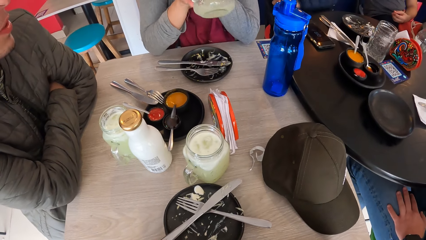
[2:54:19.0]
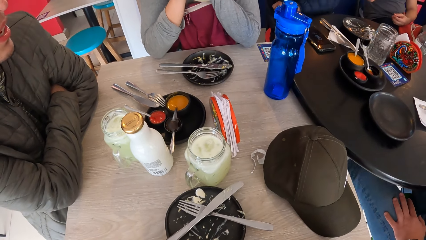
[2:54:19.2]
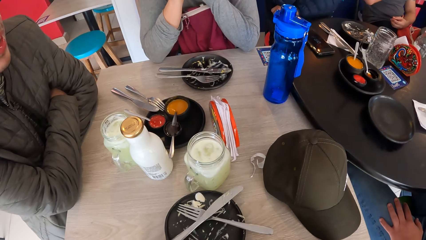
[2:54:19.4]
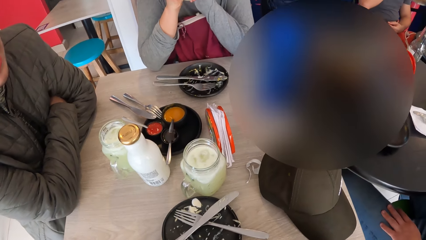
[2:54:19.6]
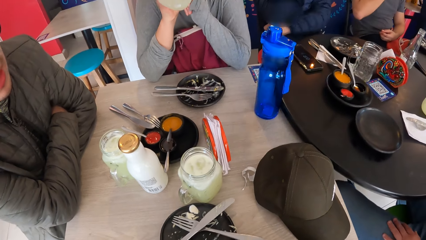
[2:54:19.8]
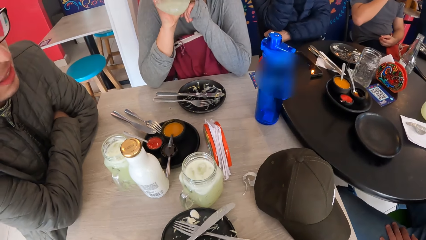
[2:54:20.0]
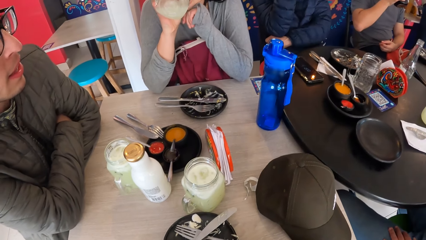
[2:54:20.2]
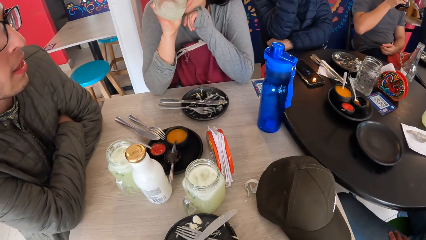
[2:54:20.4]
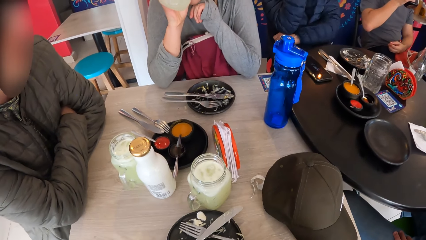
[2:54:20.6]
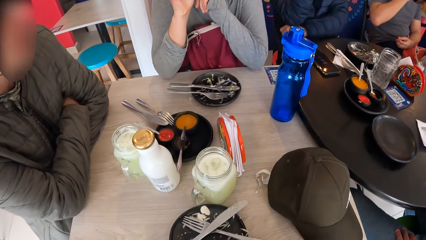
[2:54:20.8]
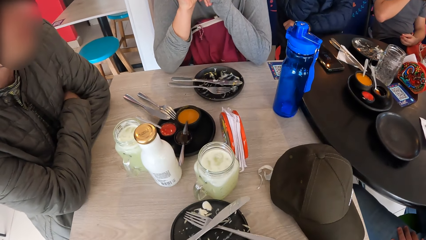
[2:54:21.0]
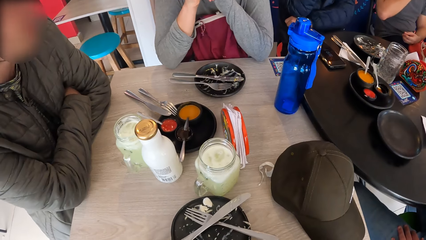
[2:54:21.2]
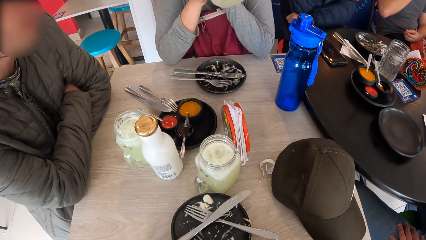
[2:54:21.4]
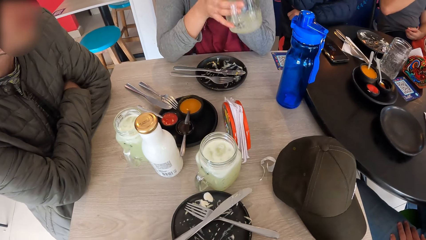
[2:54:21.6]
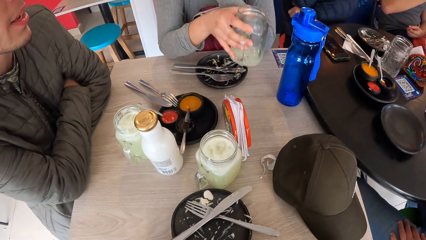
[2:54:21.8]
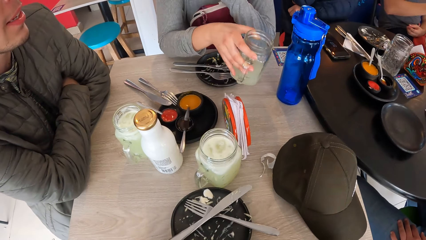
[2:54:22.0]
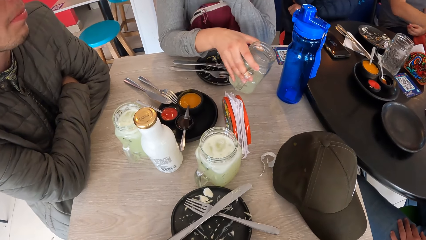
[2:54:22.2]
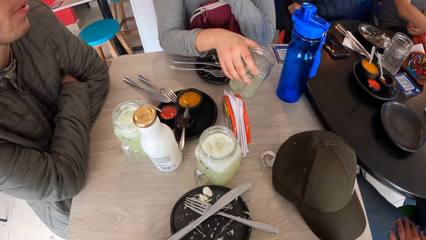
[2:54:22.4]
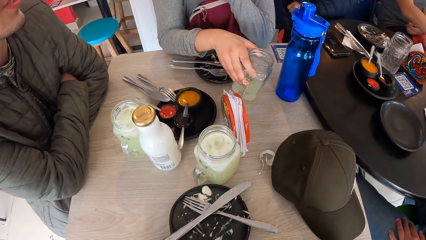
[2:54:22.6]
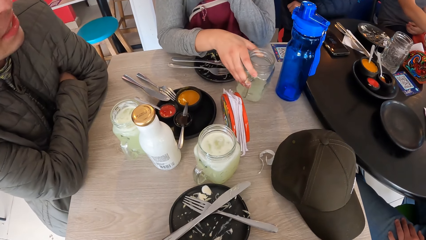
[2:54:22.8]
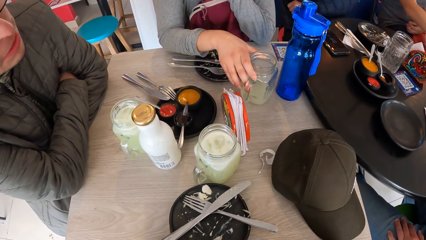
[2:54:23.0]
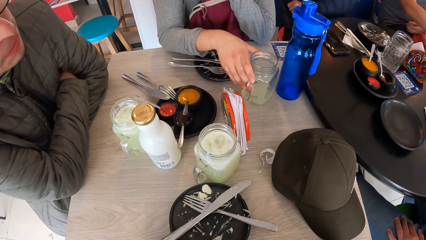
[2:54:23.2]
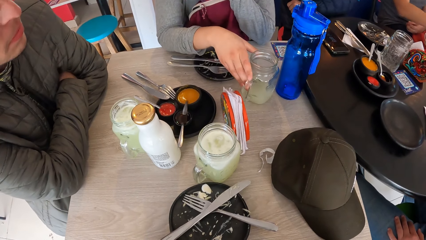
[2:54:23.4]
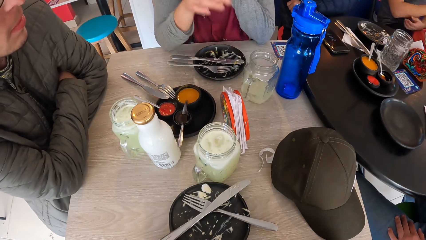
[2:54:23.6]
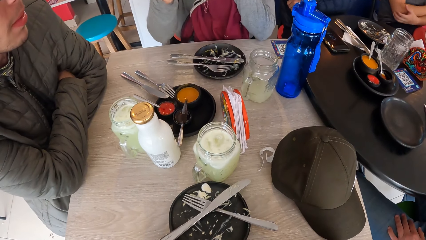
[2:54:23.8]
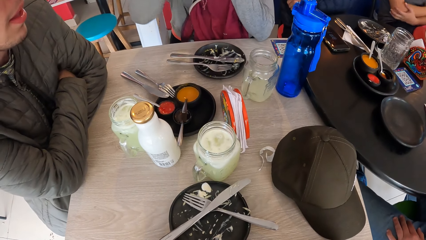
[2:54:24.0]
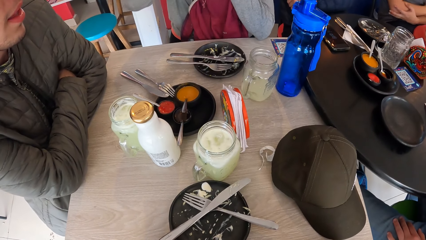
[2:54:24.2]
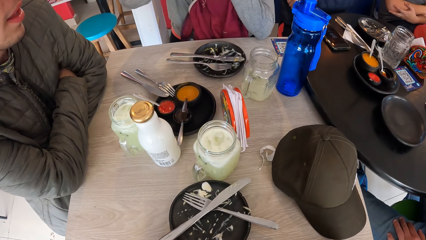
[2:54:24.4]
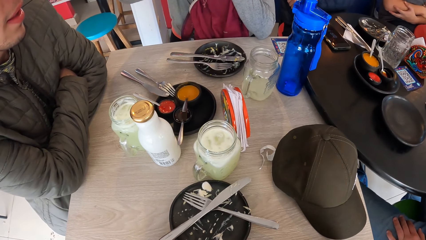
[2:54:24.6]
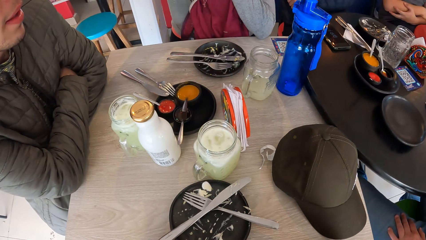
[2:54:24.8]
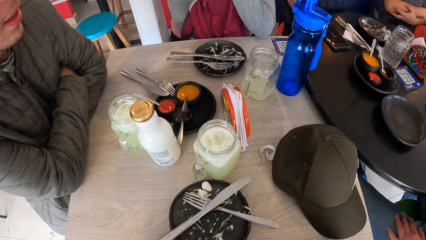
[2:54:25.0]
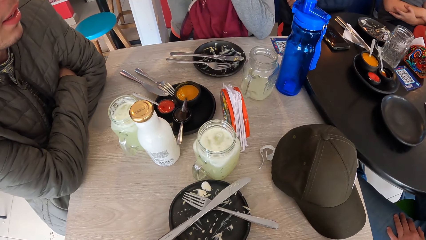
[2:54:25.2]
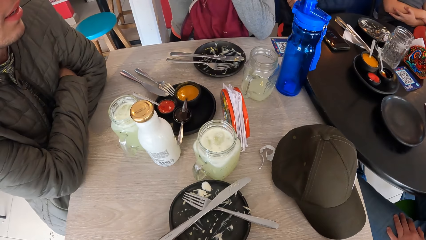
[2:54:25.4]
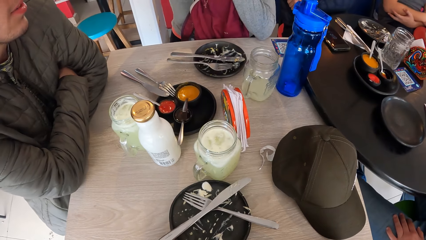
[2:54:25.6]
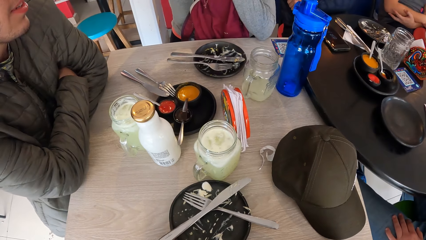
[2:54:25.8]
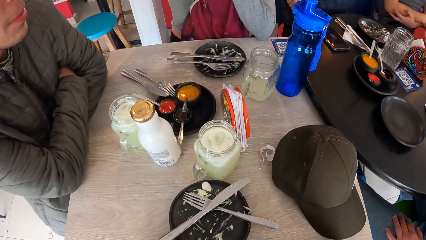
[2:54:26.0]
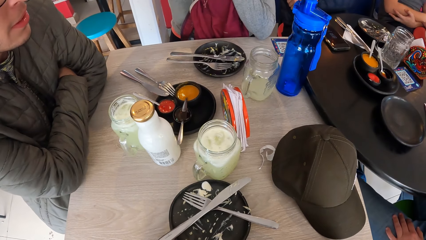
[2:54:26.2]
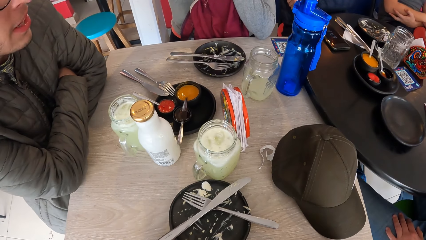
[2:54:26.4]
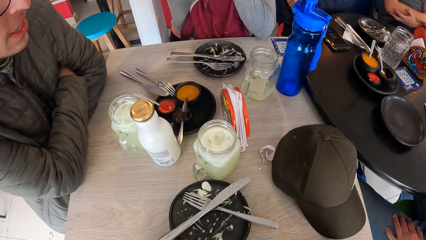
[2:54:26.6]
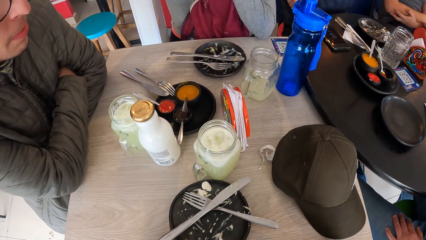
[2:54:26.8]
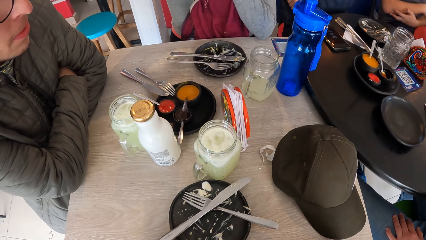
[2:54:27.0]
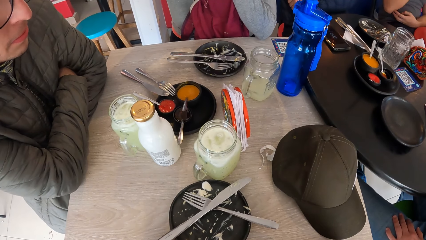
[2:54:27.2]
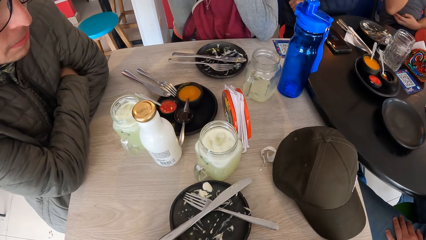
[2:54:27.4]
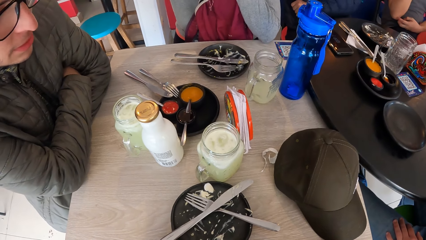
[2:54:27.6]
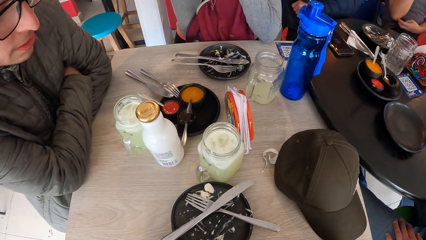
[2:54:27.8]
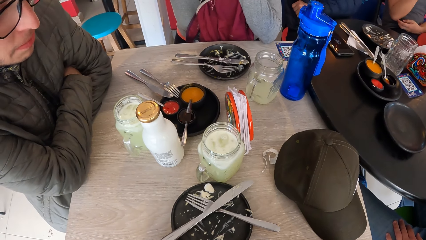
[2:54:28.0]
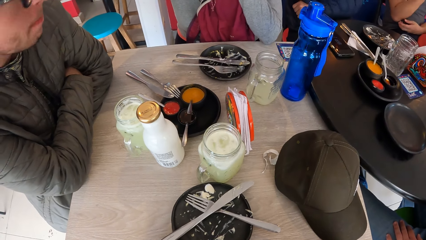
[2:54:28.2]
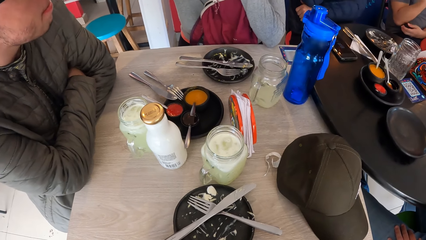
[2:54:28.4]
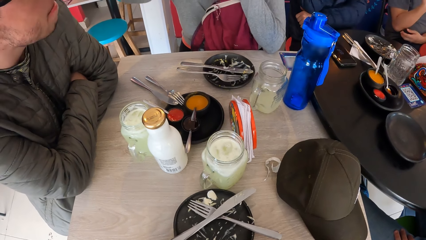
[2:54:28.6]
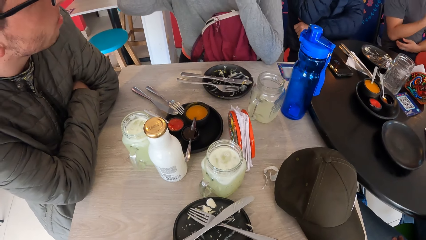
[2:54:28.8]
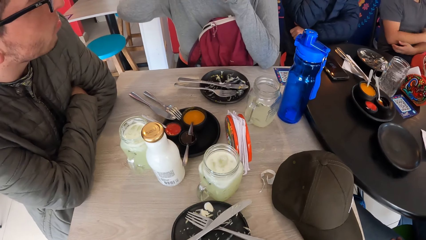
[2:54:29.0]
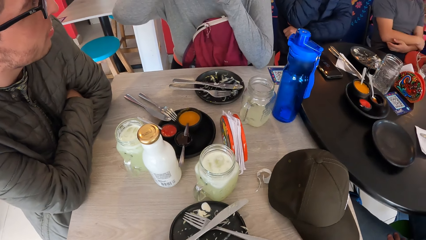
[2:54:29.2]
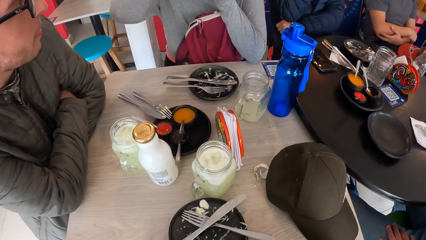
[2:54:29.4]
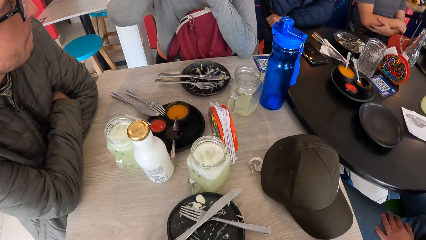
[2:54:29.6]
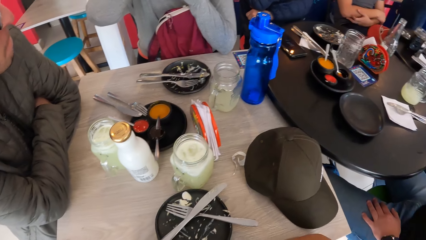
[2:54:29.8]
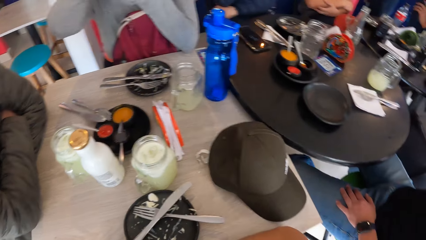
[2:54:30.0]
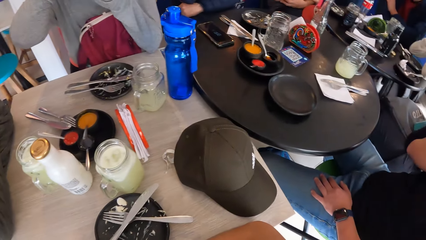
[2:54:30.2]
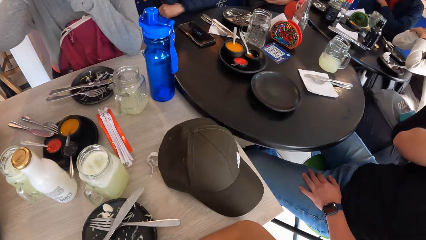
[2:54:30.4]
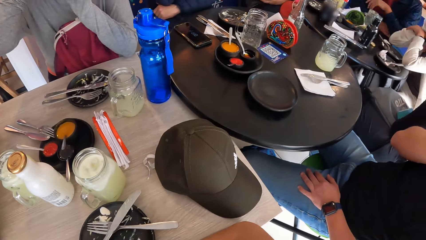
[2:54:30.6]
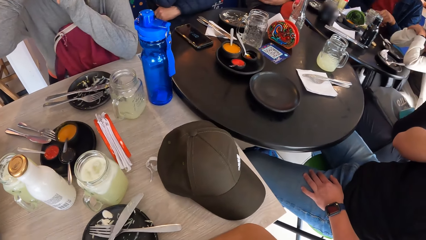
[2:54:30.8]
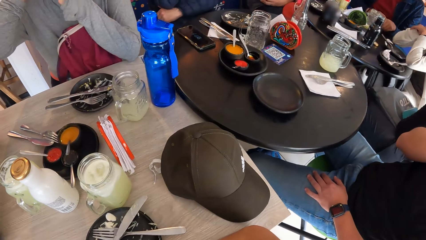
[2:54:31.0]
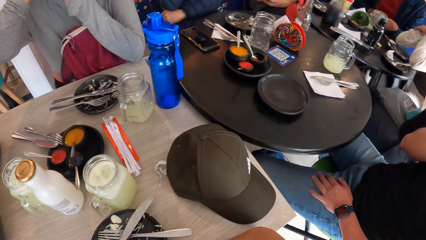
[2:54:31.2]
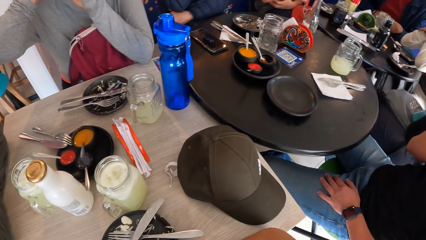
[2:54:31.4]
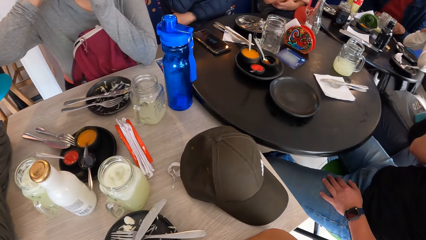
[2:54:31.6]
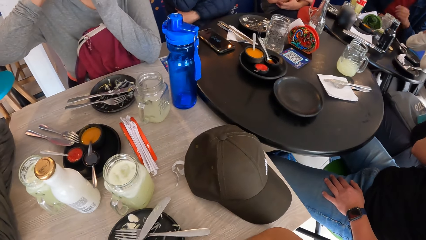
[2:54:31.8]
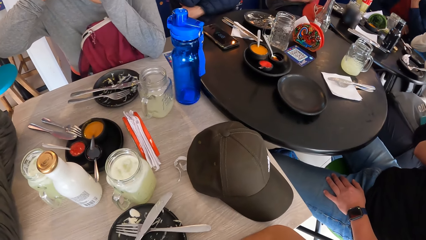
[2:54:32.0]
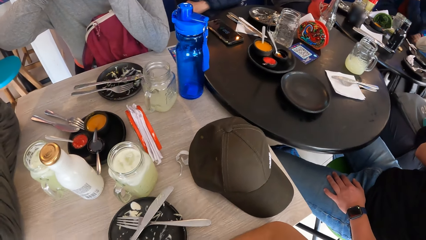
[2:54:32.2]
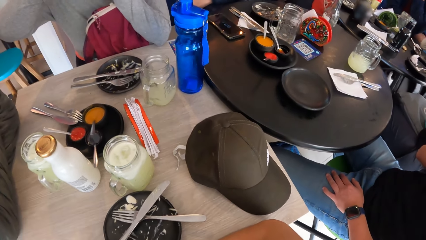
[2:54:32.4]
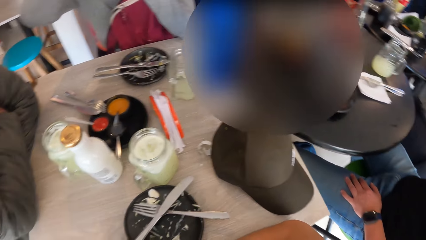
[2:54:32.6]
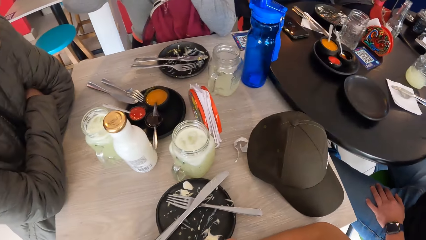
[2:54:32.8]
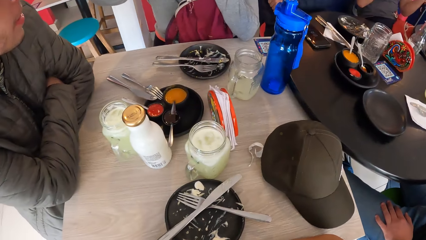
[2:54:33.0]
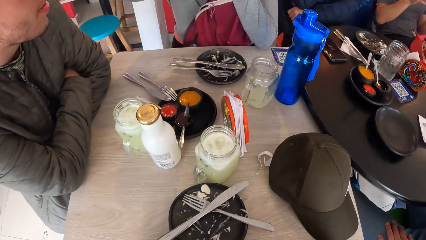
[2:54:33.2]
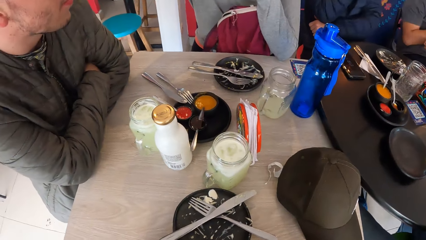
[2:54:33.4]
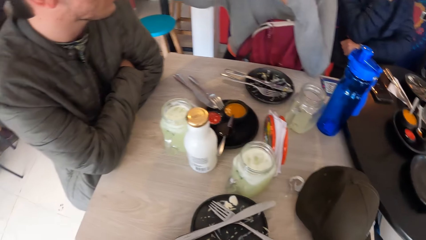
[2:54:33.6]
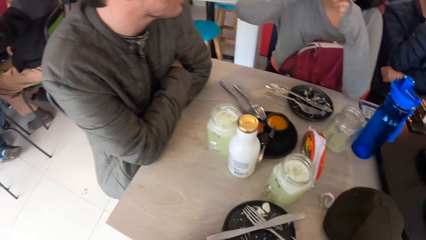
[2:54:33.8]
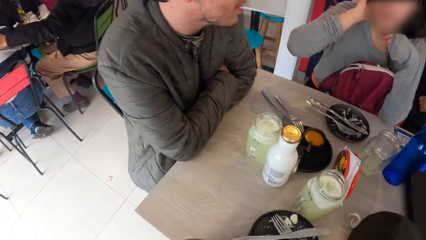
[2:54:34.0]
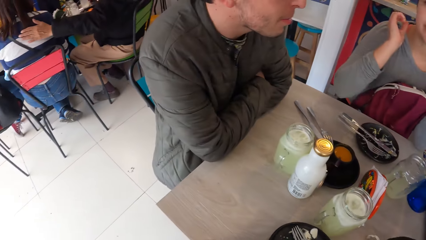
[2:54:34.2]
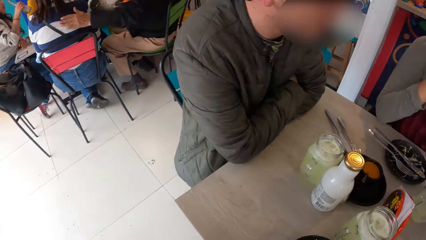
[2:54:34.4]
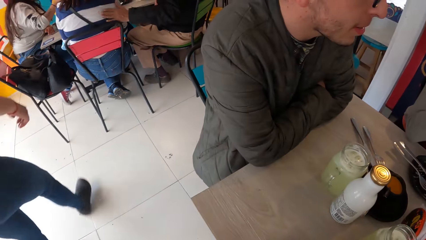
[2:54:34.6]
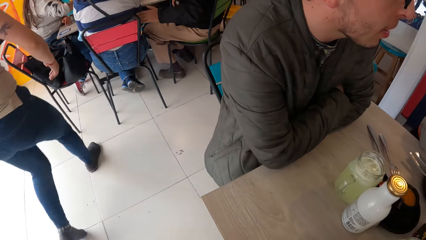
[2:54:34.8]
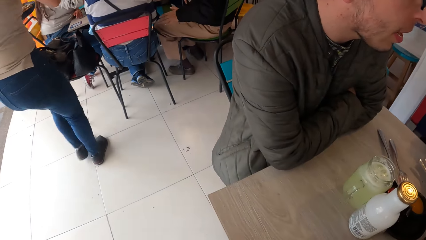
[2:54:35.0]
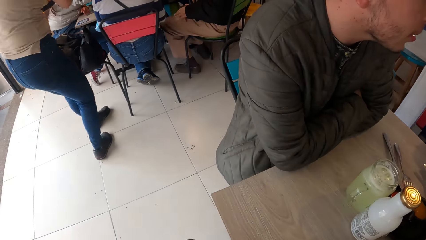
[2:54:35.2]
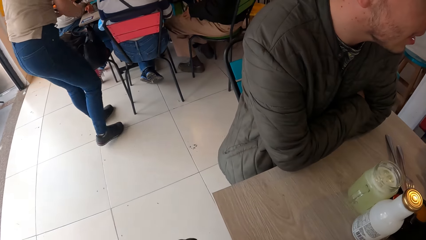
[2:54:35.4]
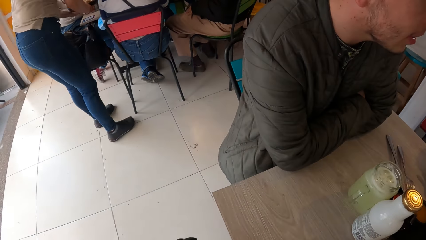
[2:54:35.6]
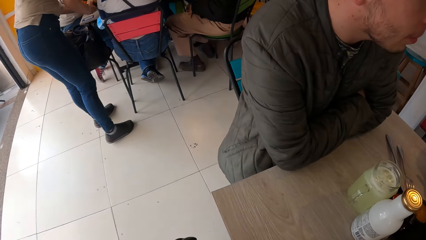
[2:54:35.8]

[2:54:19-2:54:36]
The woman drinks juice out of the cup in her right hand. The woman drops the cup on the table with her right hand. The camera wearer looks around.
